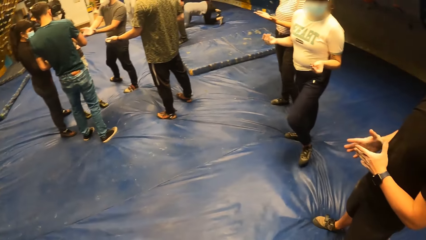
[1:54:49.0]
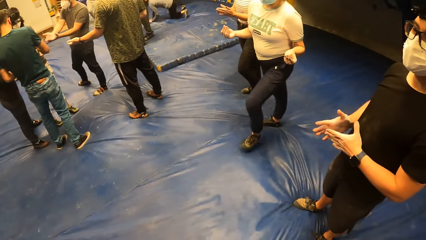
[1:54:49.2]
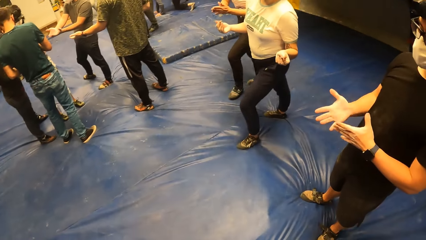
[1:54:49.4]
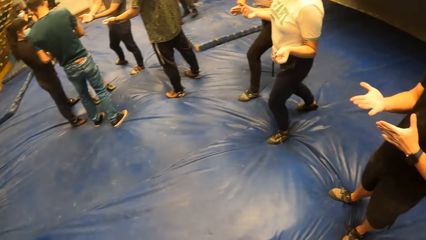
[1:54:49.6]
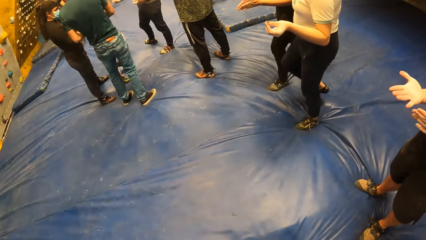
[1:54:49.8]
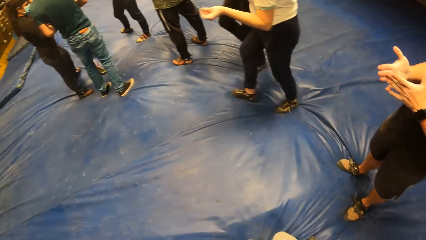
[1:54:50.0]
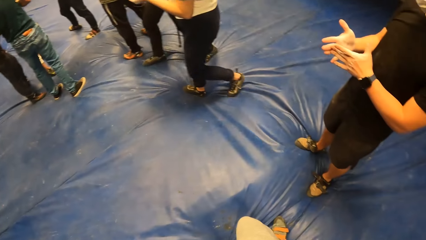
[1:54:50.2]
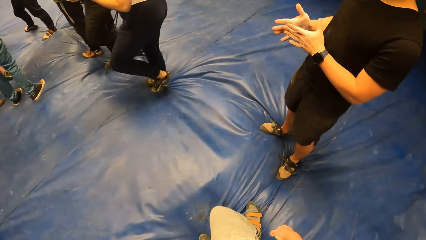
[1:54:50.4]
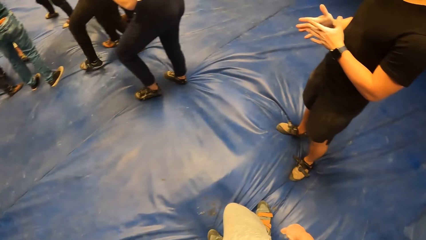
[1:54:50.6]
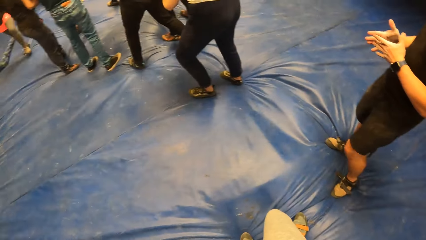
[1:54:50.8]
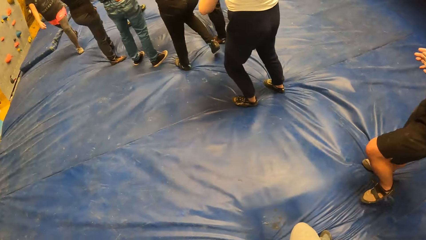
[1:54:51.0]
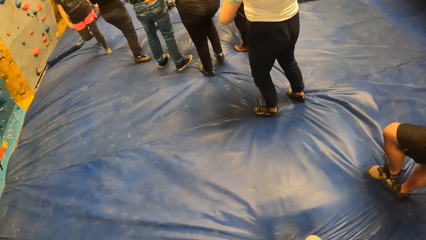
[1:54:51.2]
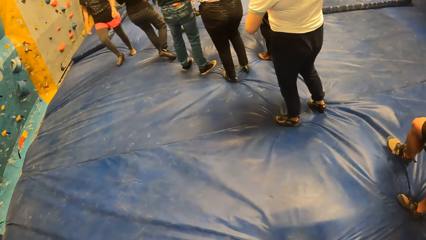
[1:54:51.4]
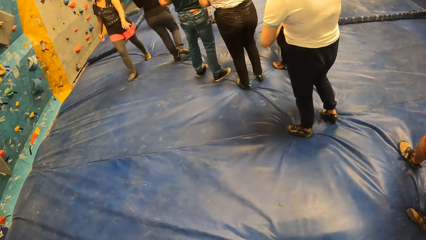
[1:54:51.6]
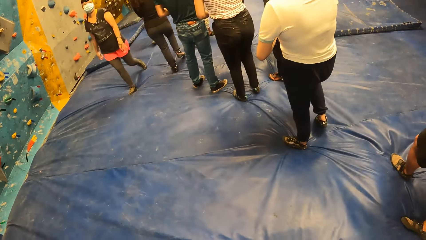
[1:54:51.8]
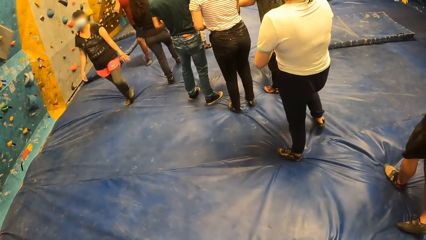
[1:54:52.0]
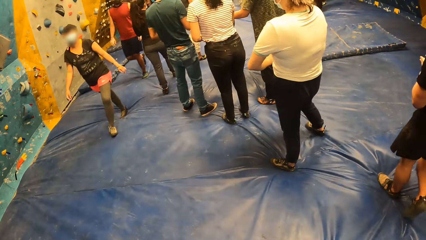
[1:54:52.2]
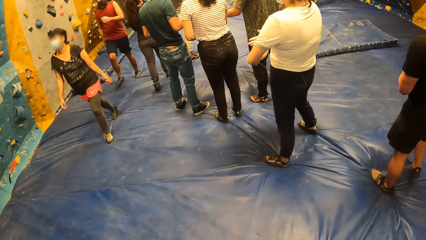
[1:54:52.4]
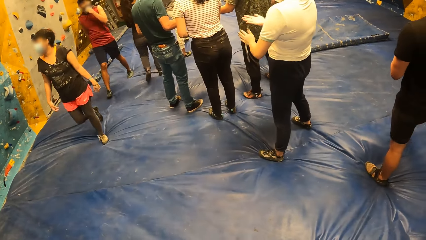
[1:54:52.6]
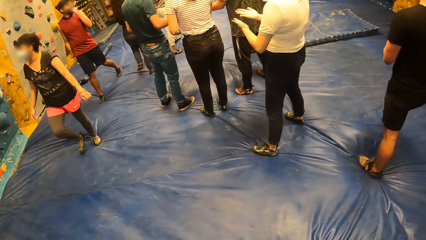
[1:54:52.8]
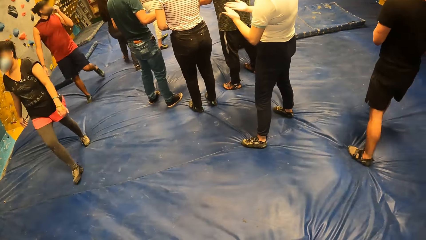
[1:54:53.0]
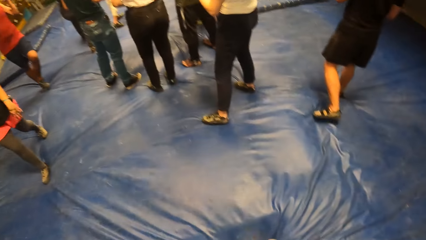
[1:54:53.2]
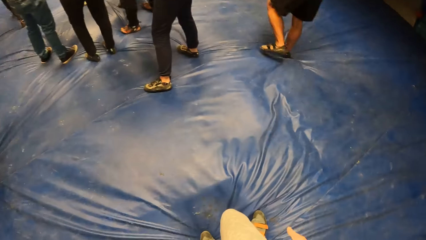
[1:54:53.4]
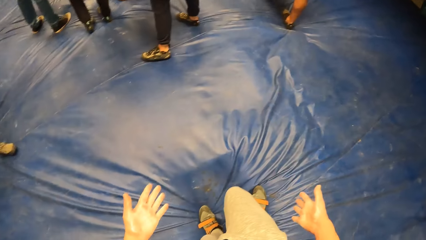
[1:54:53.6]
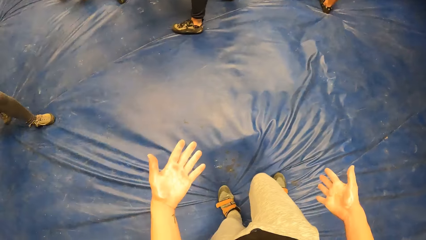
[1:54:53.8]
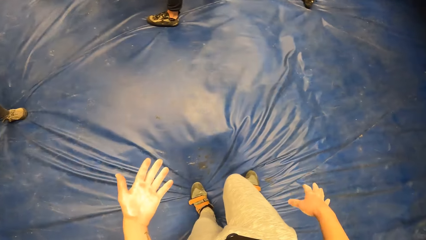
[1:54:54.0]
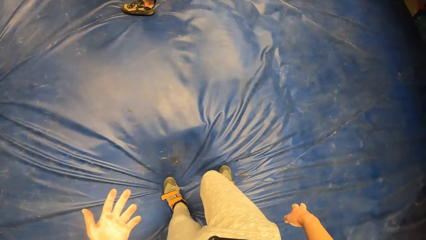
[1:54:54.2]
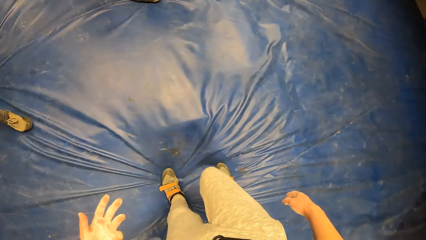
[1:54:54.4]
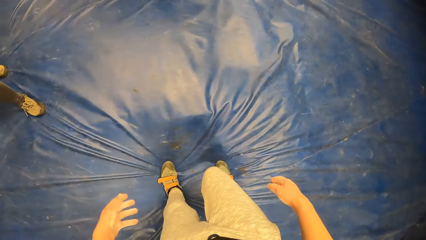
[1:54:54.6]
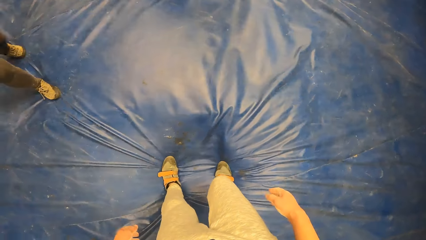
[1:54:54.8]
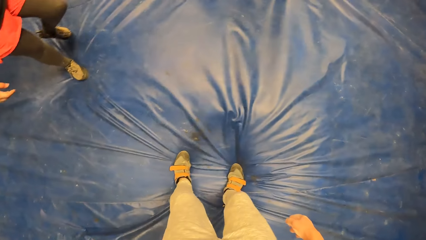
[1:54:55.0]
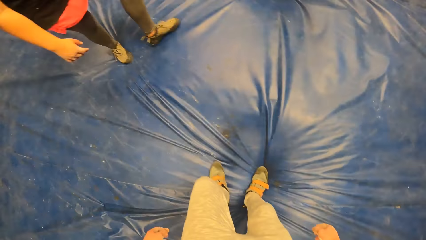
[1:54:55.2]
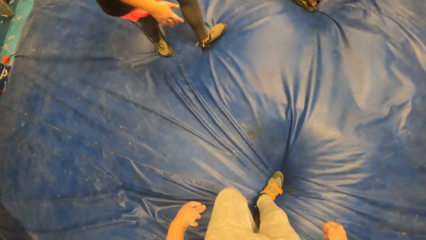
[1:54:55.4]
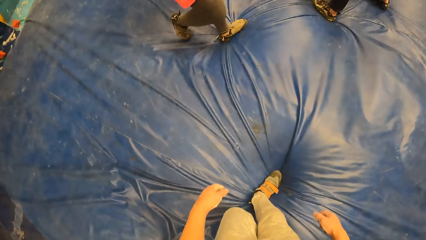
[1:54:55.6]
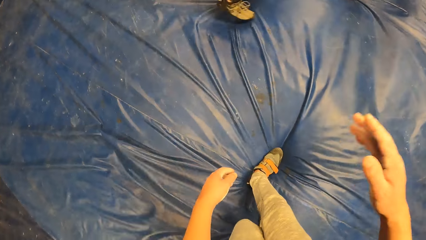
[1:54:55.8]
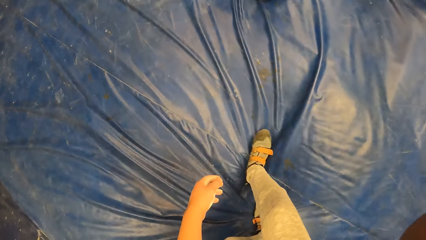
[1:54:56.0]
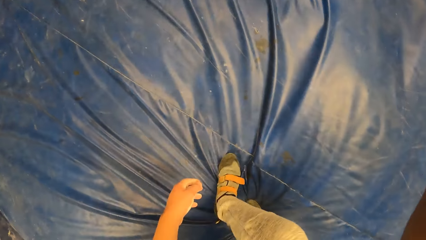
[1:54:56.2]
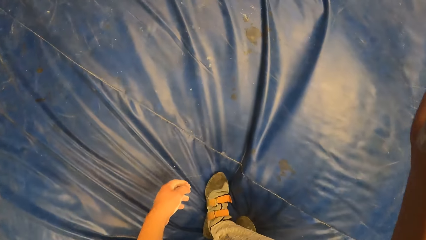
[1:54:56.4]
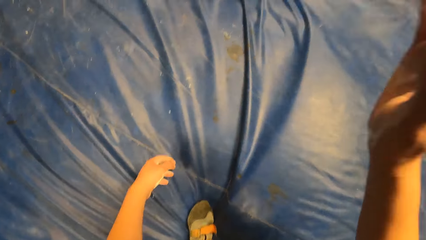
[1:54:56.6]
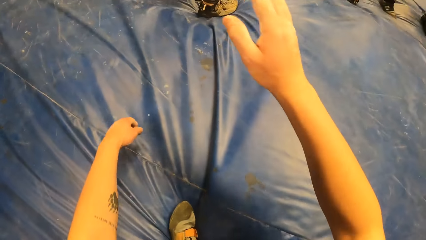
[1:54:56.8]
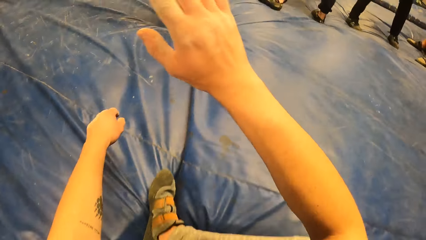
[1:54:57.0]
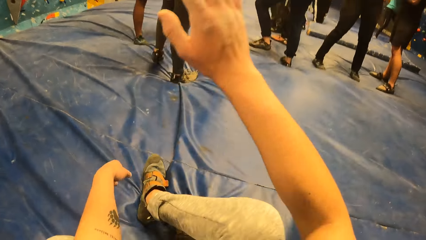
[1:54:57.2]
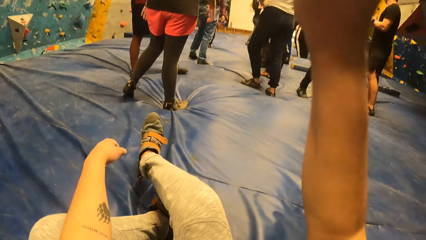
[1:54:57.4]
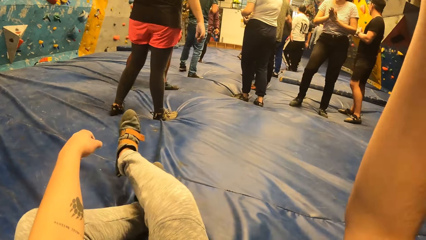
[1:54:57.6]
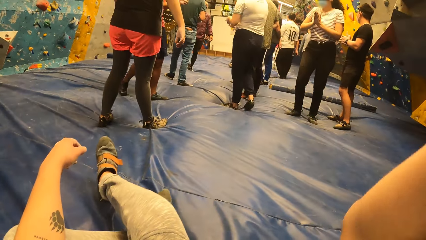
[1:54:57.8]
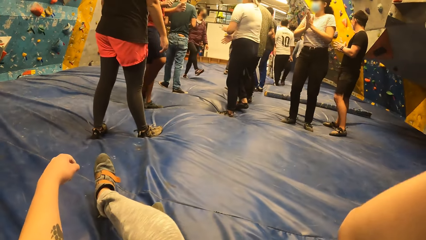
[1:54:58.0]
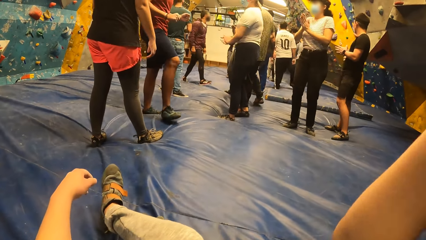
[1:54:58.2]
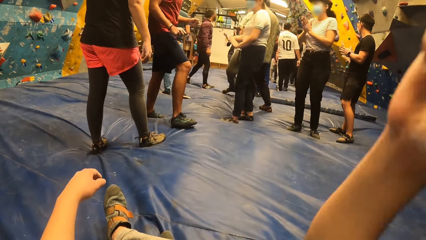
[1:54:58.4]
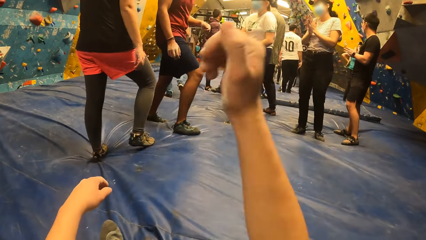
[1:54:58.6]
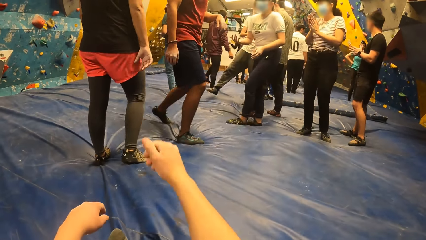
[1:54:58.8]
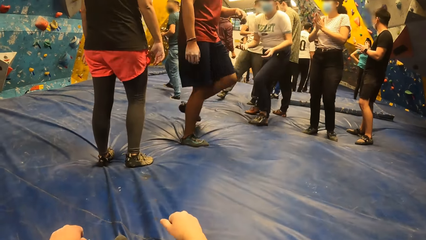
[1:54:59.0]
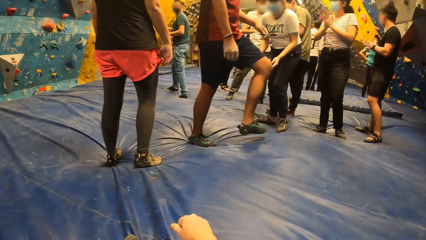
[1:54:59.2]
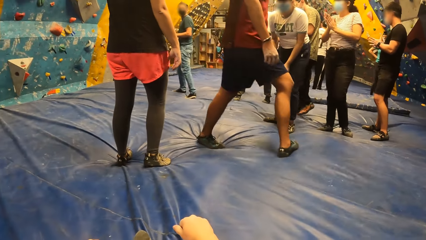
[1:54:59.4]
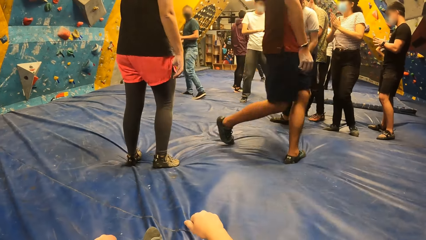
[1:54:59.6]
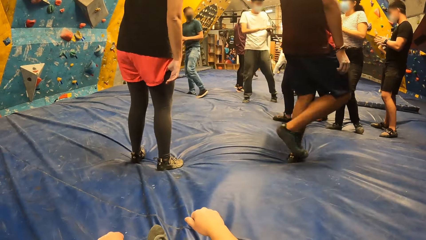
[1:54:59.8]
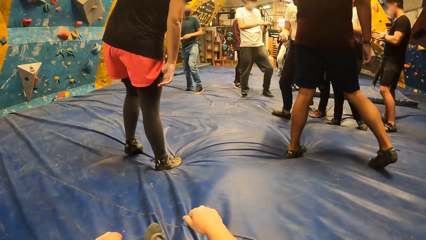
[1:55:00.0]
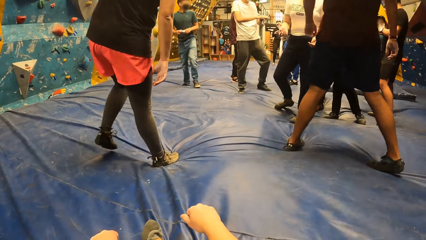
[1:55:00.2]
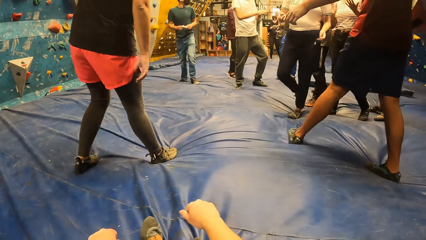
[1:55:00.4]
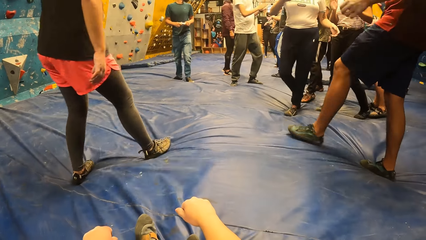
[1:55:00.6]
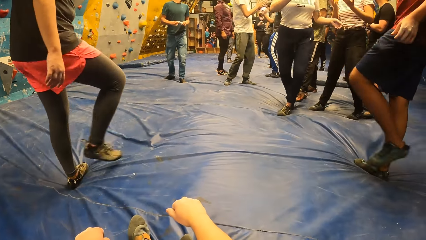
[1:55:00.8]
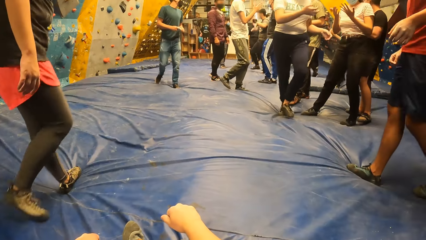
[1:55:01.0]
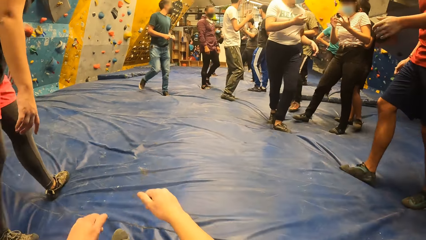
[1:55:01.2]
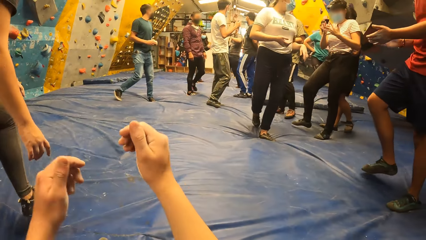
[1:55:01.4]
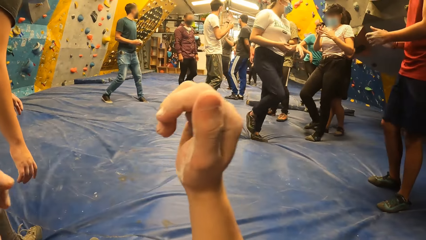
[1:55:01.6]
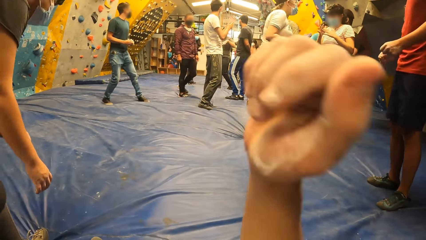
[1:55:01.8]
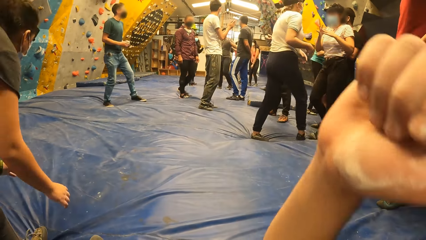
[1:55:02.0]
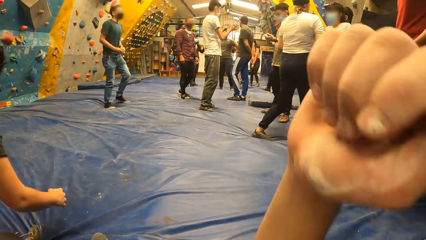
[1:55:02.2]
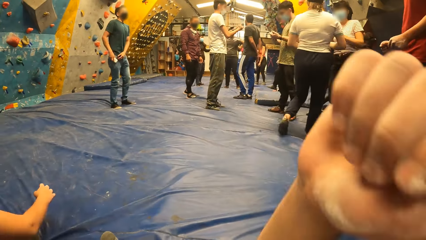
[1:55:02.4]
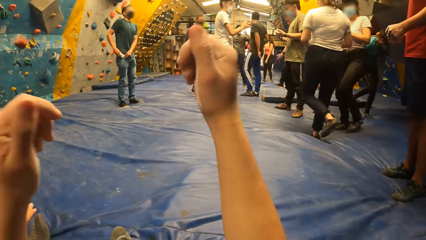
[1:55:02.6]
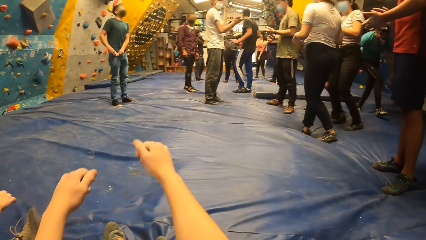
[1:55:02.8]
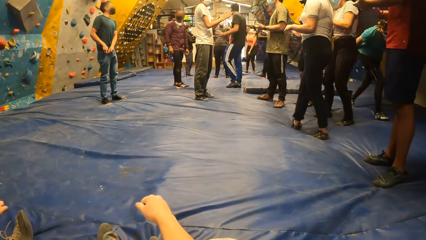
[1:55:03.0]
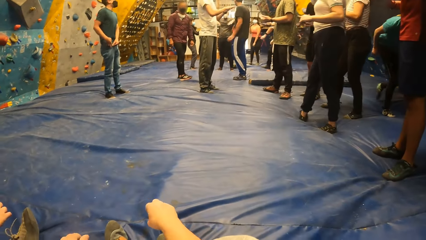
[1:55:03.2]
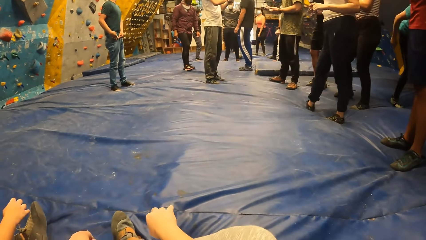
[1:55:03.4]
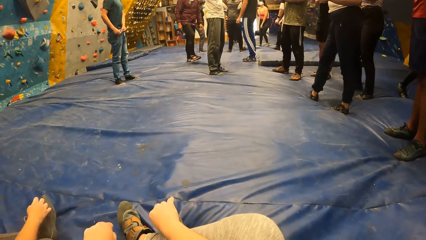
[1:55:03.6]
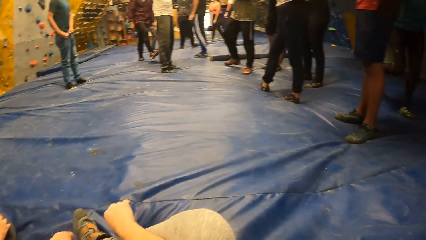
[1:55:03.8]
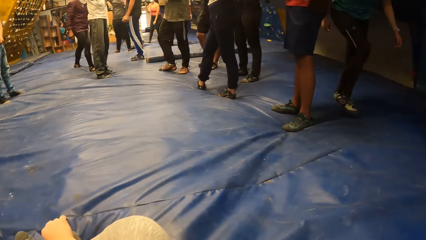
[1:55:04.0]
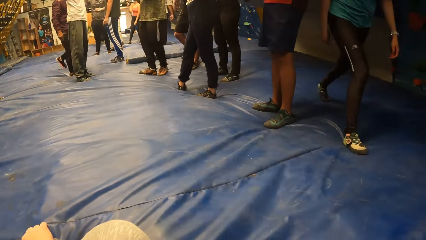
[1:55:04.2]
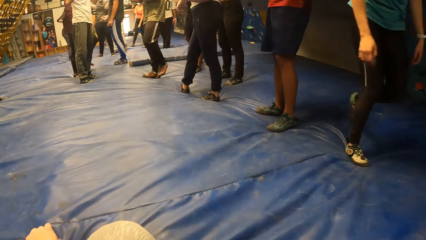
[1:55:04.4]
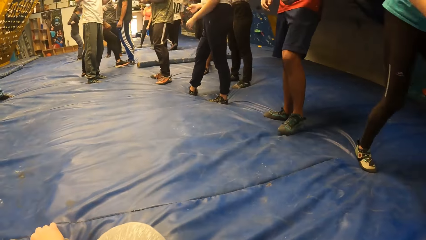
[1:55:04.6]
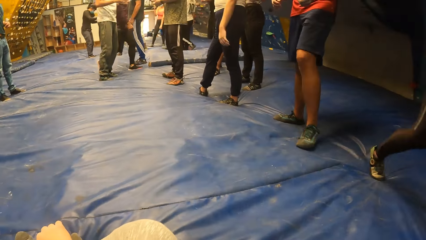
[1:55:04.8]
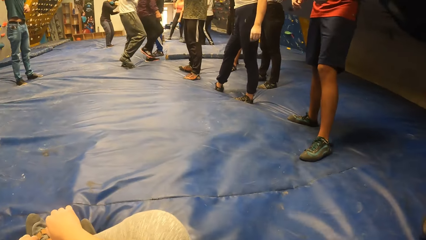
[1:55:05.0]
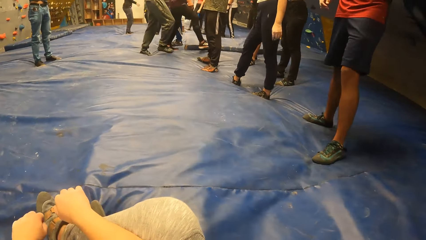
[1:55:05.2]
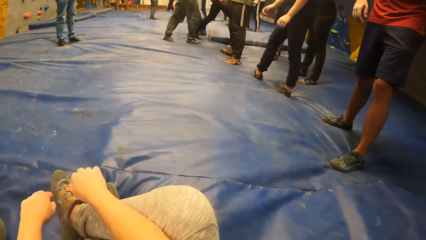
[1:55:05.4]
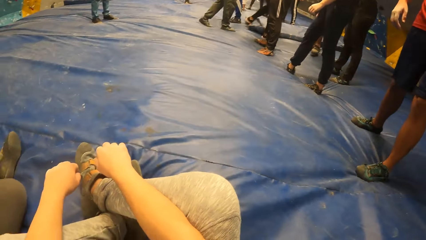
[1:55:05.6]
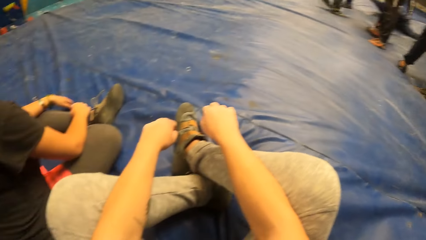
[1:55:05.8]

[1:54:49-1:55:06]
The camera wearer looks around at others. She looks around. She gestures with her hands. She stretches the palms. She takes a step backwards. She sits on the blue surface. She gestures with her hands. She looks at others. She gestures out. She lifts her hands. She puts her hands down.
